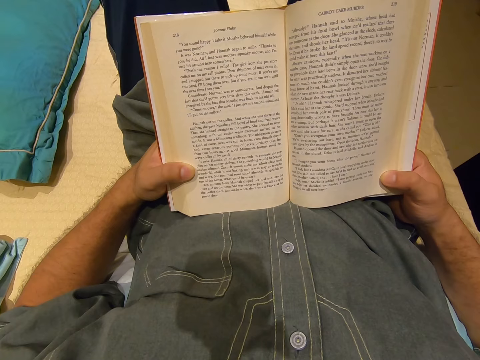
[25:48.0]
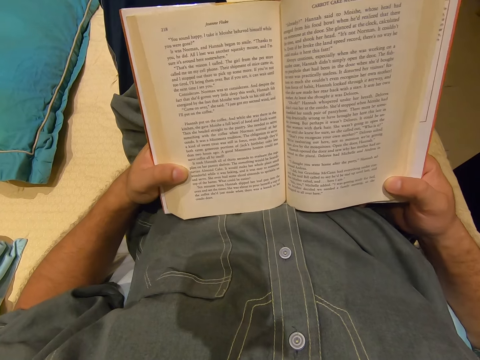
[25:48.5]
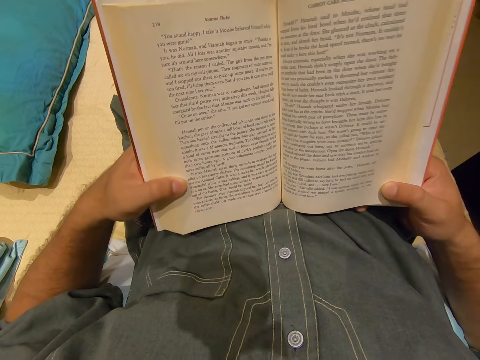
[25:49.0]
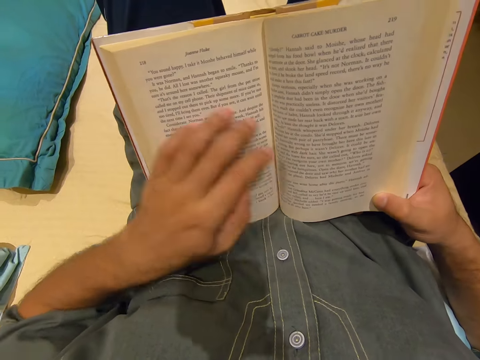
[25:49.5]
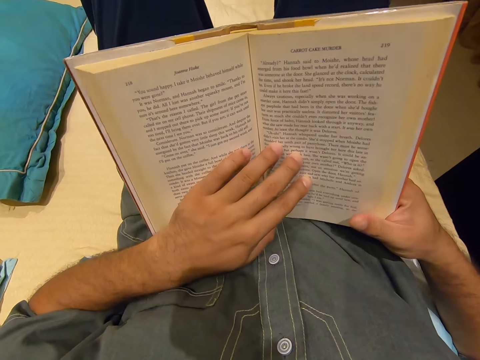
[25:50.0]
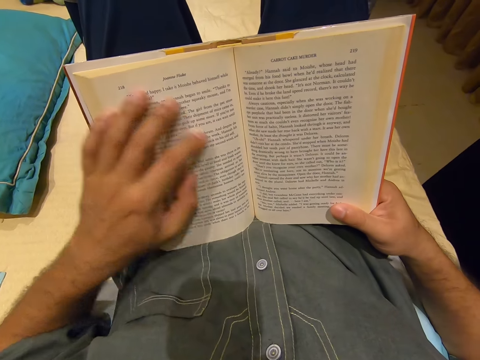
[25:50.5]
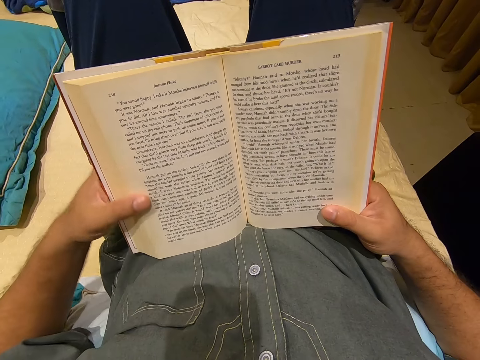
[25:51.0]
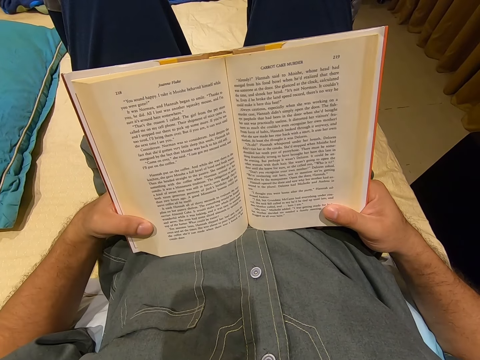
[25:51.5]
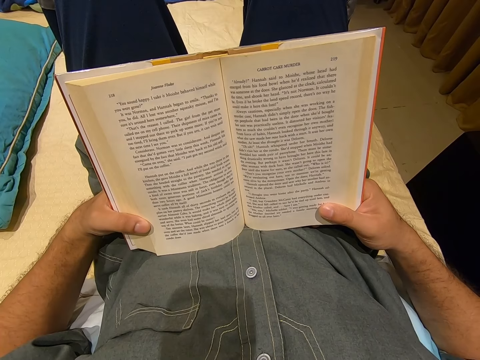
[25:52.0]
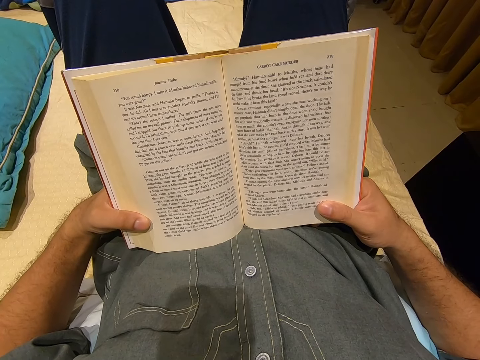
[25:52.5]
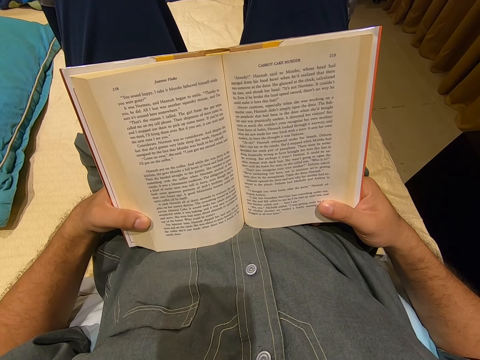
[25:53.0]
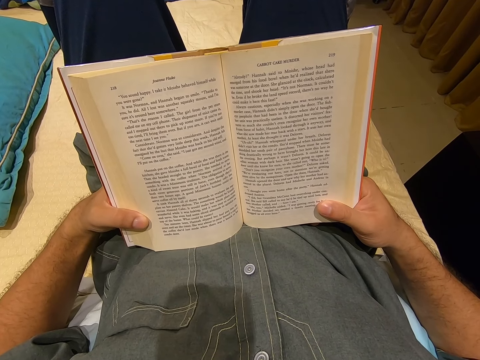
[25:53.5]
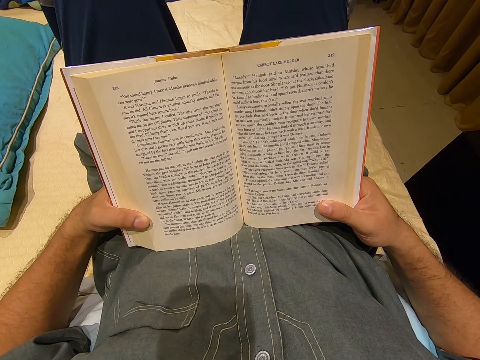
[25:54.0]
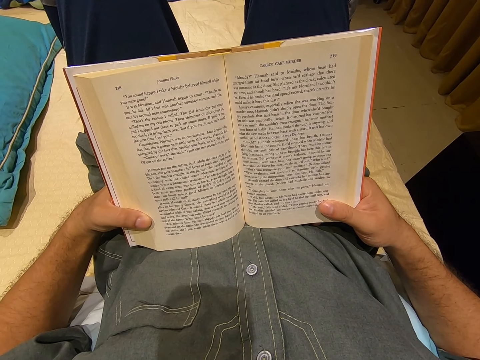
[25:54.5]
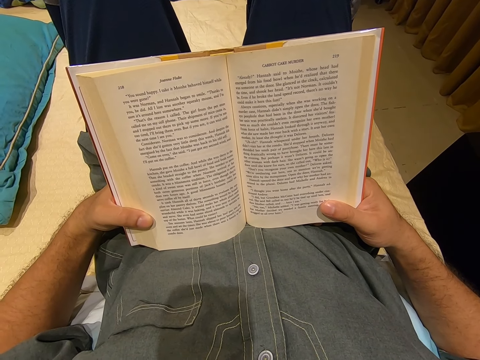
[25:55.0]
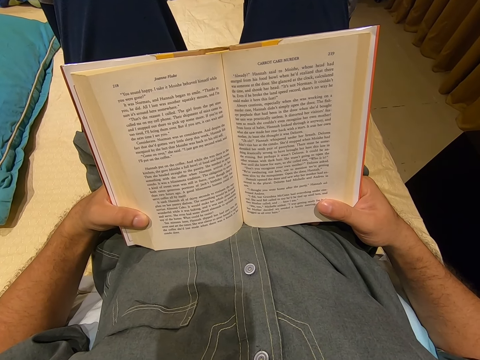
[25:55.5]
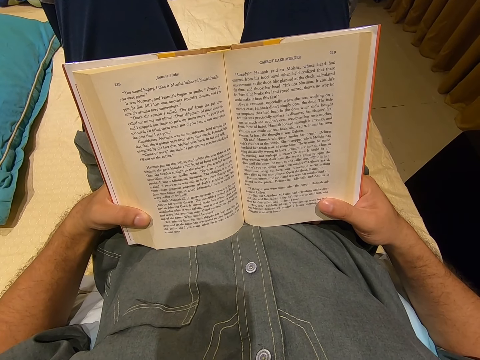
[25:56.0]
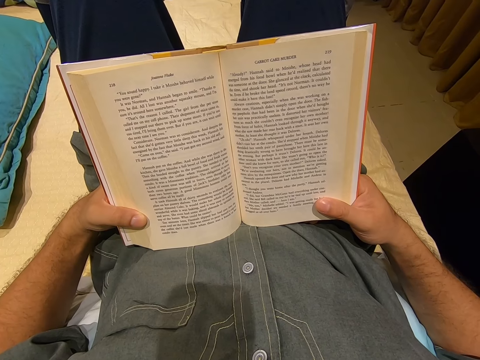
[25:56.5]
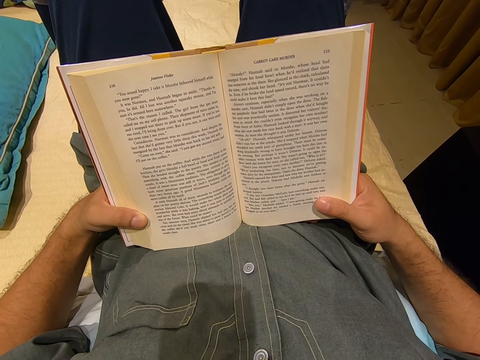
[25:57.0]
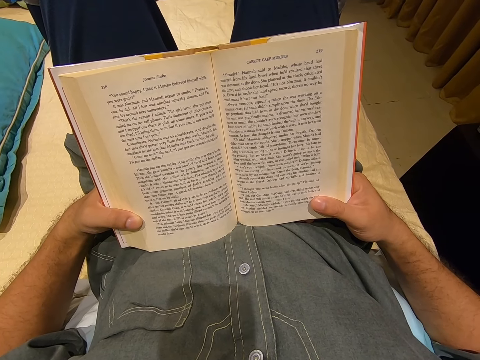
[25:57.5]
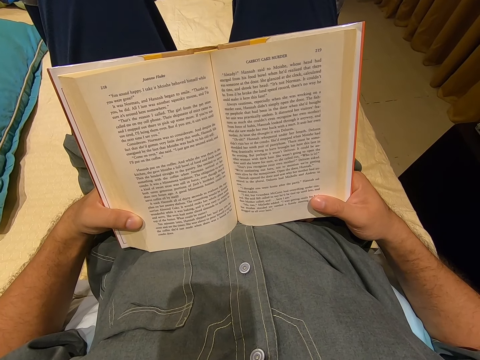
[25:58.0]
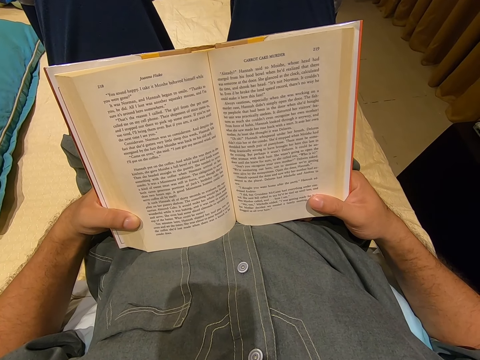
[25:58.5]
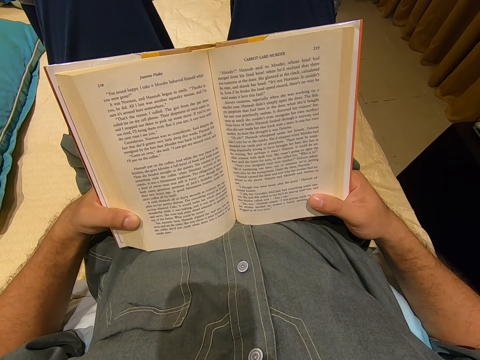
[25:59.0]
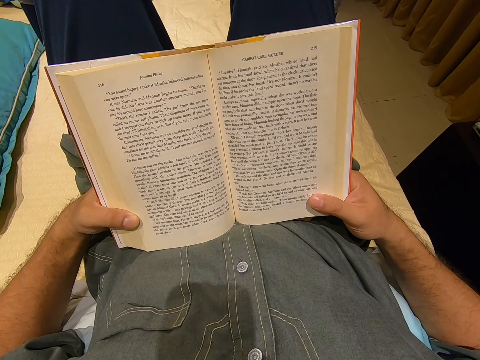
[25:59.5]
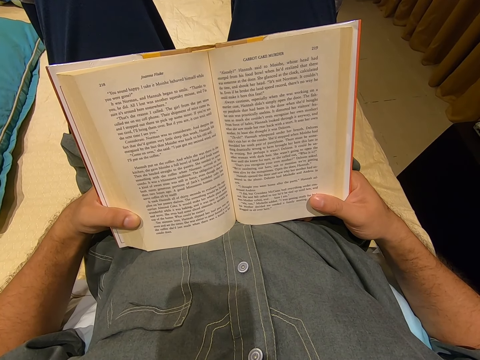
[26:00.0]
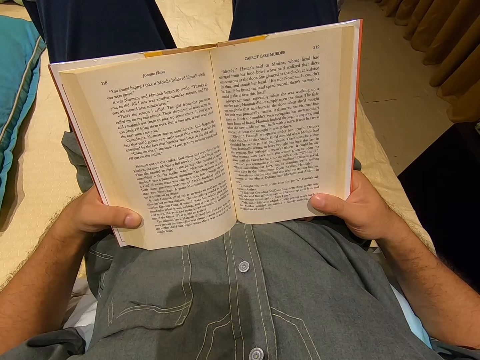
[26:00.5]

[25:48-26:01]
The camera wearer moves a hand. They hold a book with both hands. They read the book.

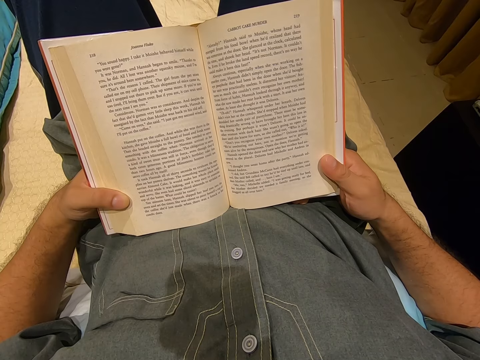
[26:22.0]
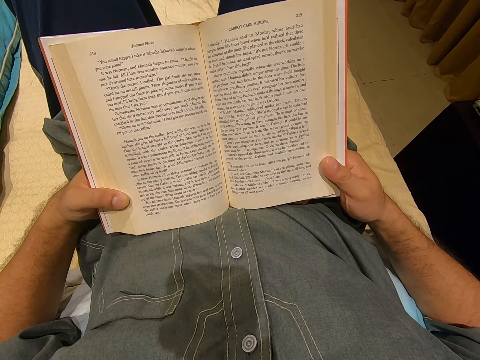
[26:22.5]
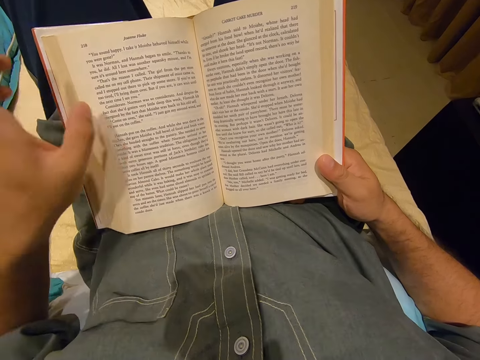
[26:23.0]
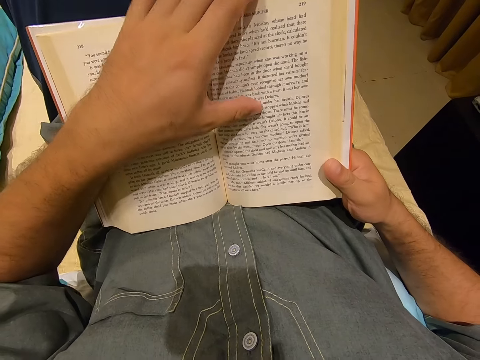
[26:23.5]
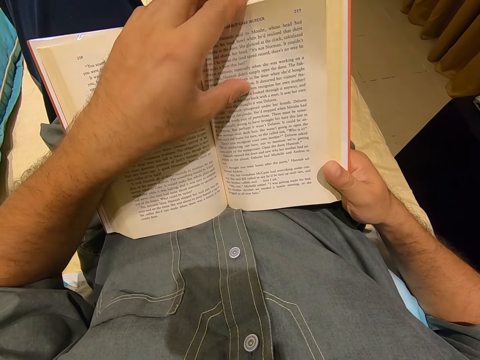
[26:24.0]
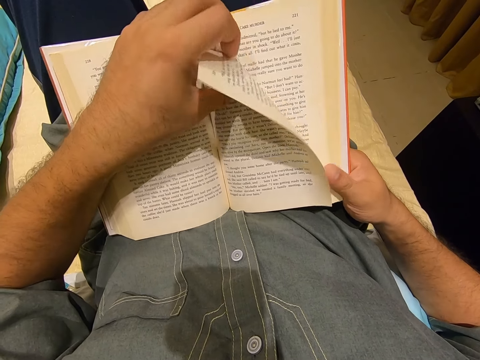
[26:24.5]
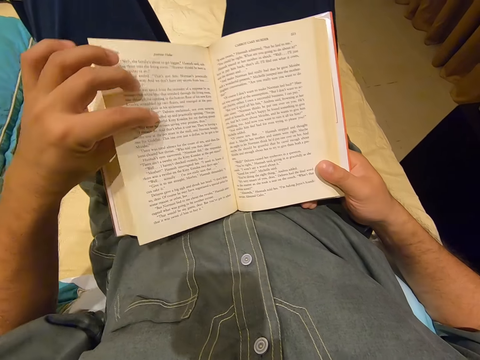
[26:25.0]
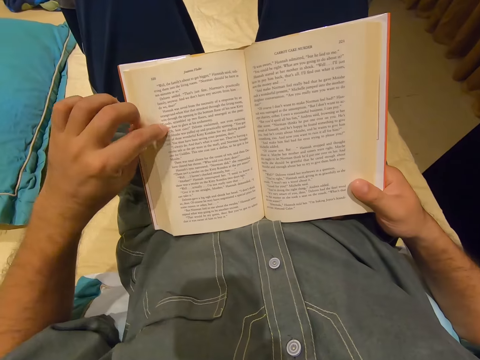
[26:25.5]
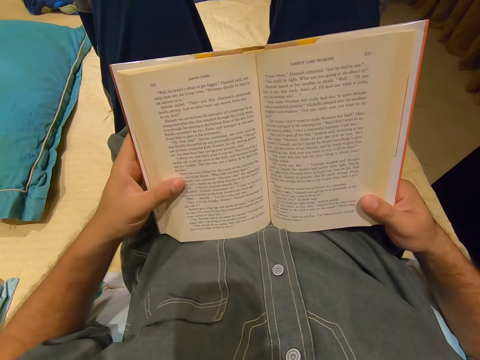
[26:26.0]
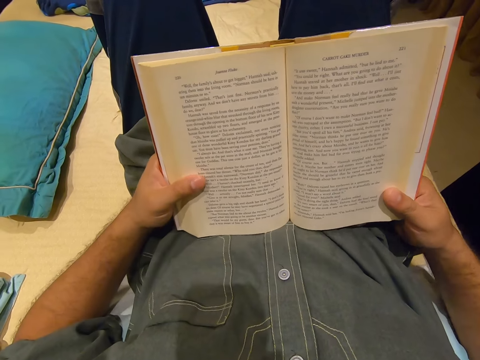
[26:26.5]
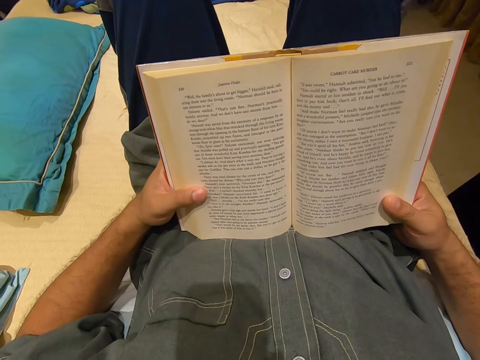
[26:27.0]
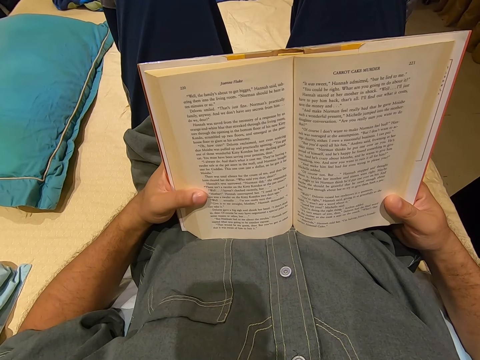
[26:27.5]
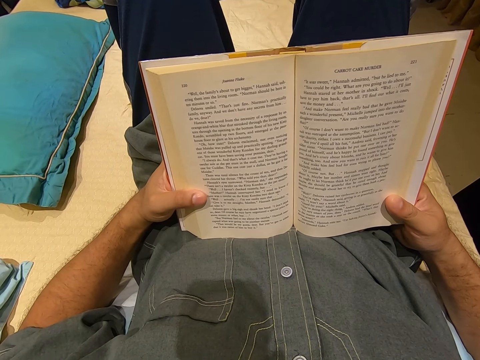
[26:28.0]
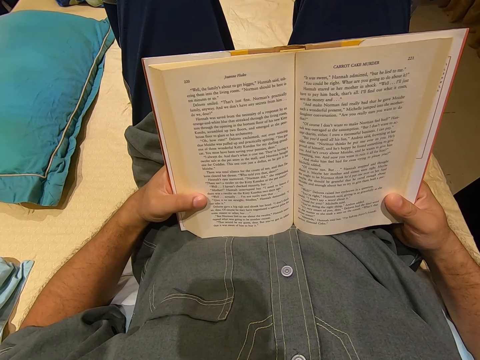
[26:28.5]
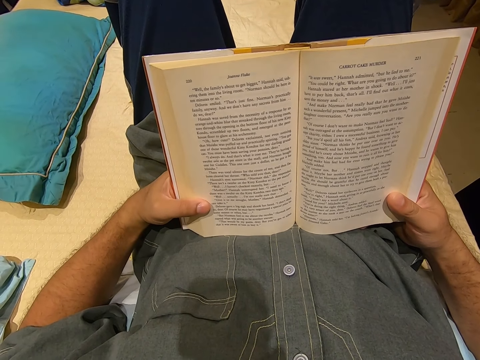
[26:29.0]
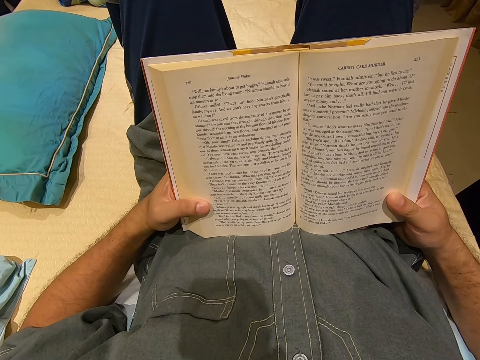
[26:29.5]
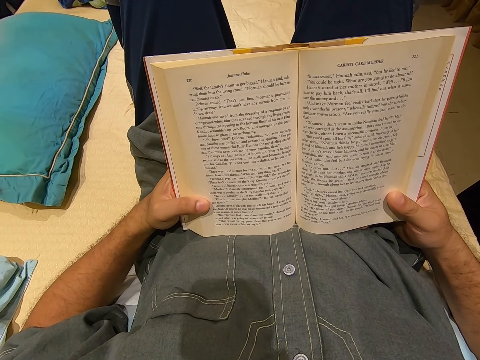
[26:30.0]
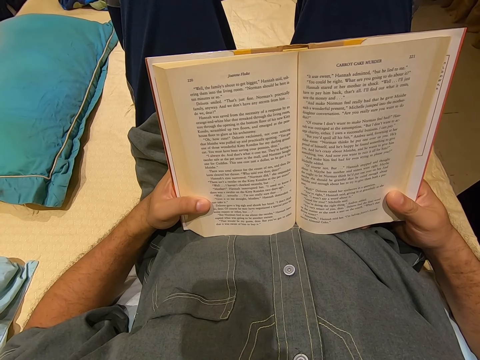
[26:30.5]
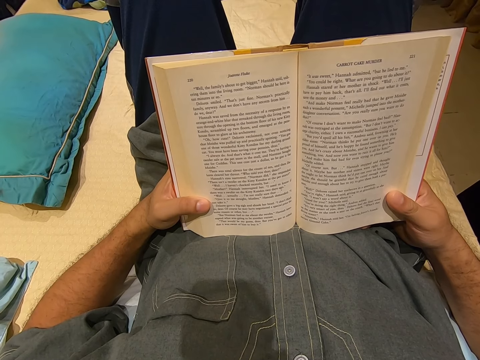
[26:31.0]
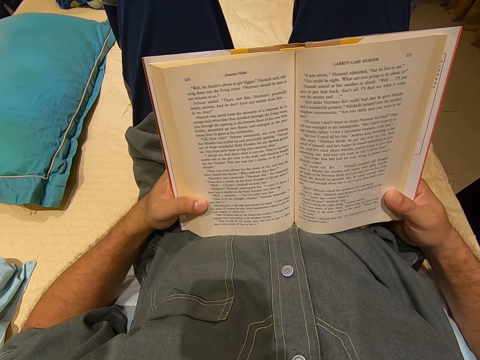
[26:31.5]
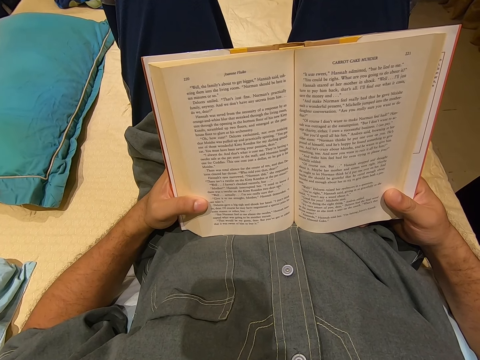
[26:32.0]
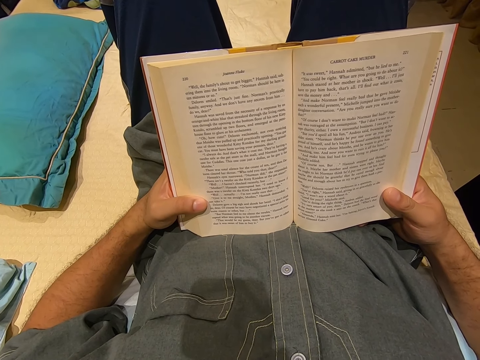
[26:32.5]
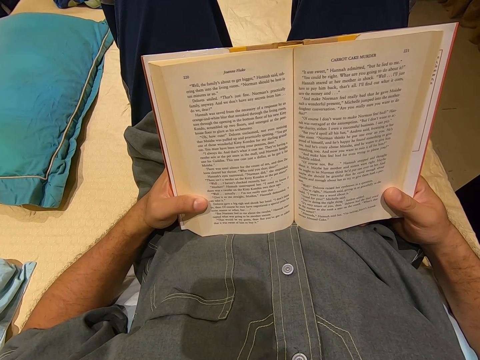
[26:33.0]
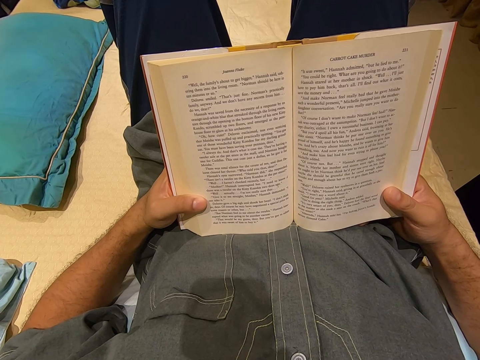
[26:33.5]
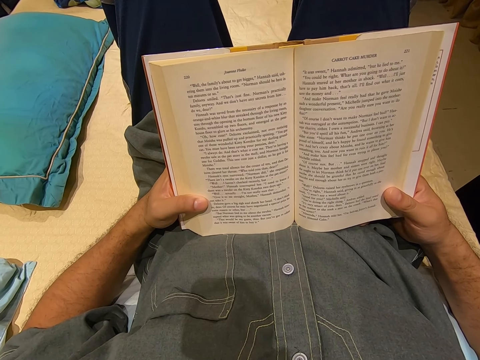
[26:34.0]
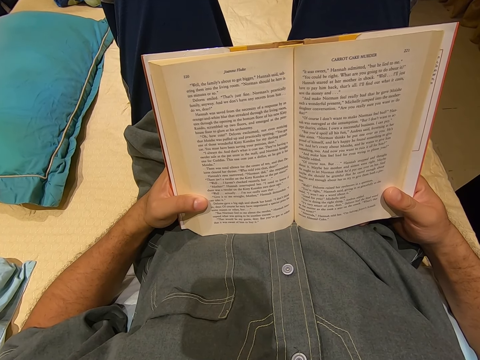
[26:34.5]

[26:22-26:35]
The camera wearer turns the page. They read a book. They hold the book.
